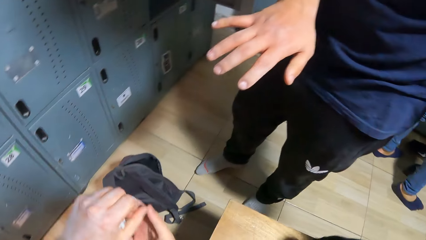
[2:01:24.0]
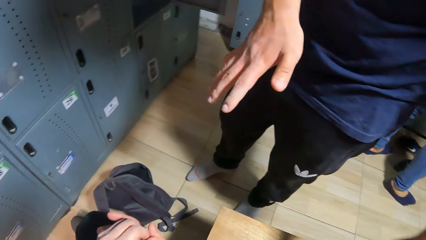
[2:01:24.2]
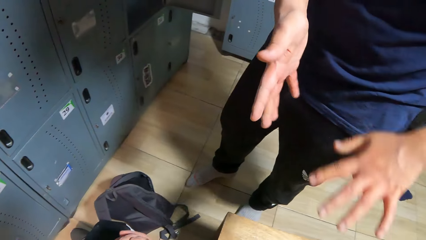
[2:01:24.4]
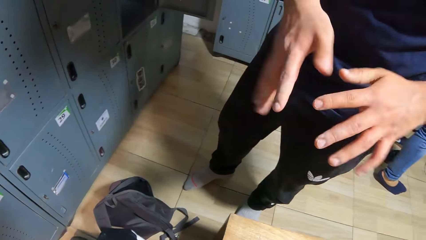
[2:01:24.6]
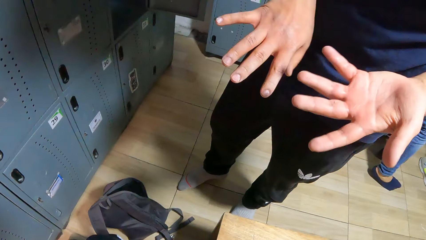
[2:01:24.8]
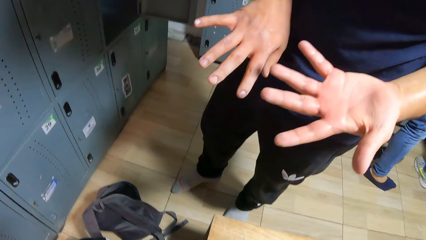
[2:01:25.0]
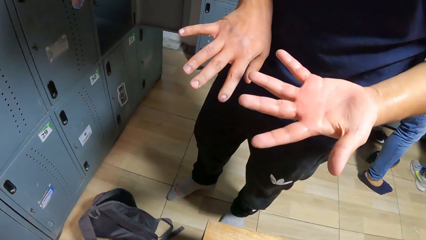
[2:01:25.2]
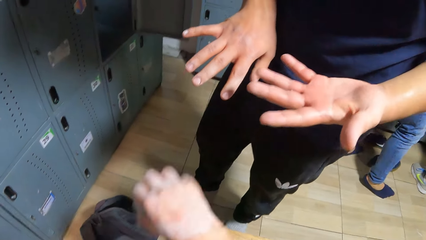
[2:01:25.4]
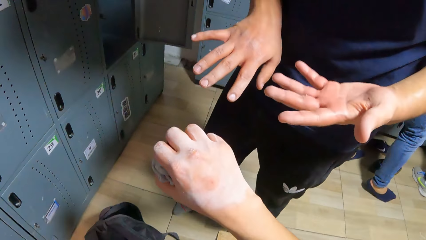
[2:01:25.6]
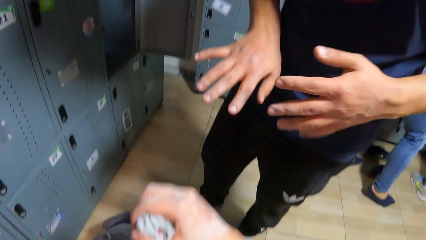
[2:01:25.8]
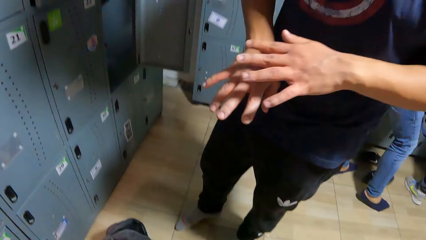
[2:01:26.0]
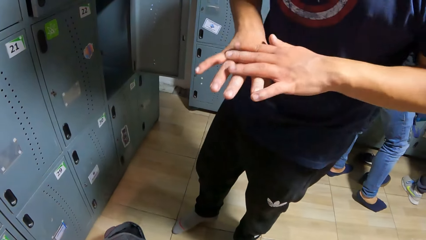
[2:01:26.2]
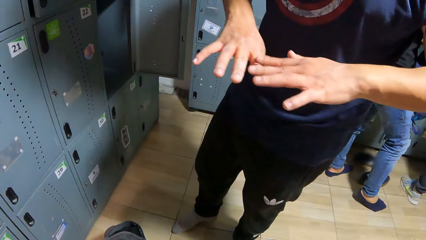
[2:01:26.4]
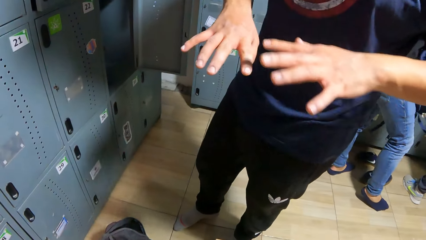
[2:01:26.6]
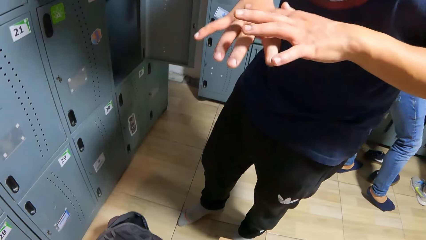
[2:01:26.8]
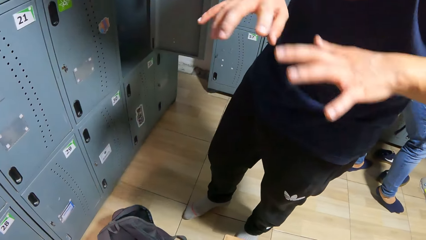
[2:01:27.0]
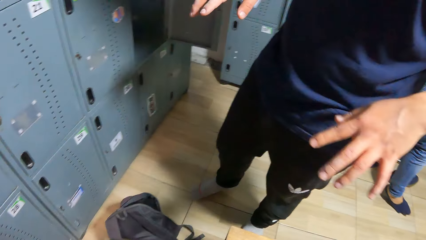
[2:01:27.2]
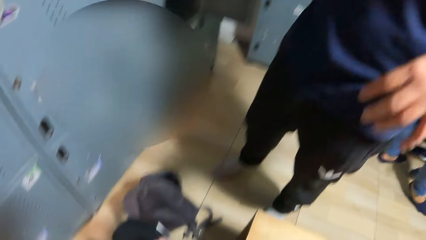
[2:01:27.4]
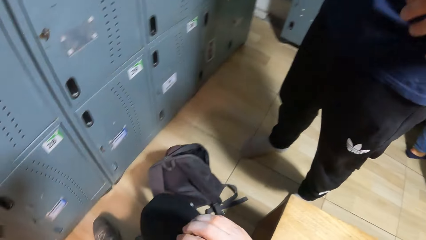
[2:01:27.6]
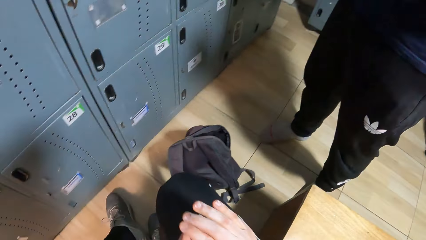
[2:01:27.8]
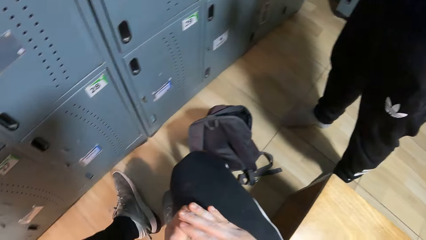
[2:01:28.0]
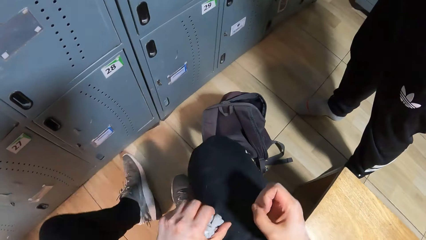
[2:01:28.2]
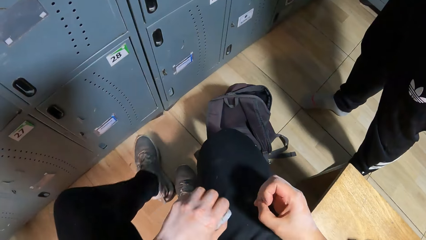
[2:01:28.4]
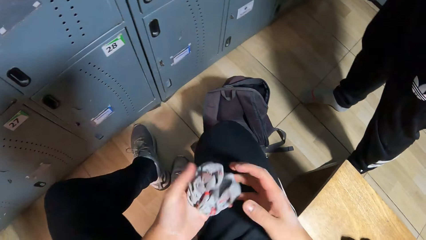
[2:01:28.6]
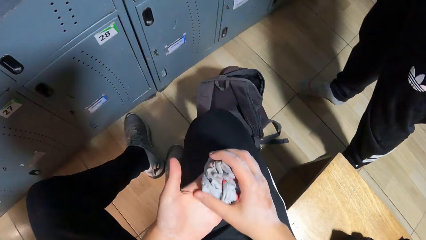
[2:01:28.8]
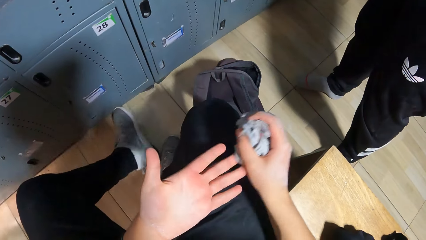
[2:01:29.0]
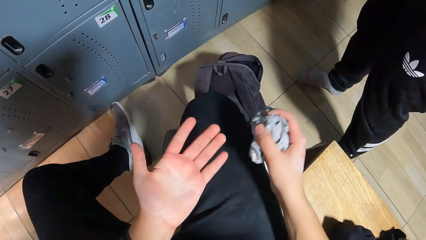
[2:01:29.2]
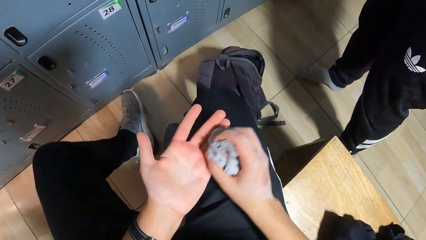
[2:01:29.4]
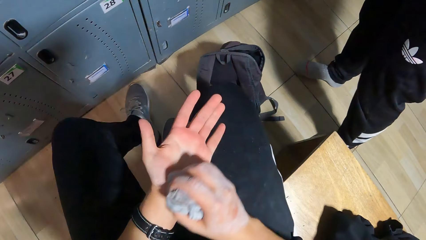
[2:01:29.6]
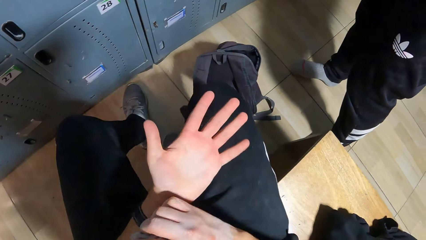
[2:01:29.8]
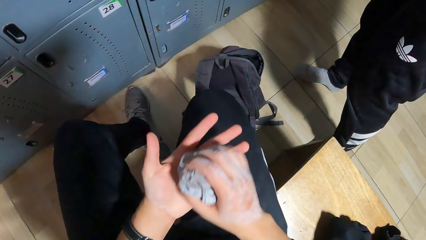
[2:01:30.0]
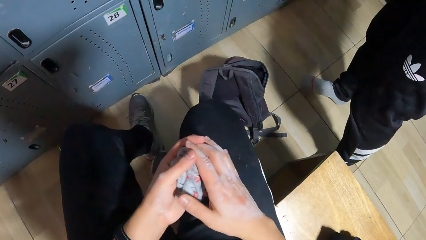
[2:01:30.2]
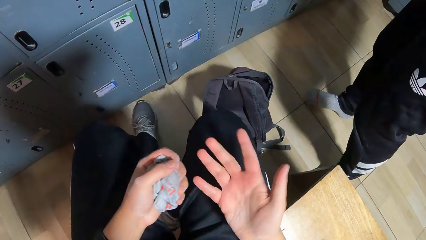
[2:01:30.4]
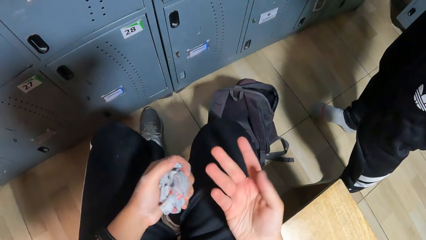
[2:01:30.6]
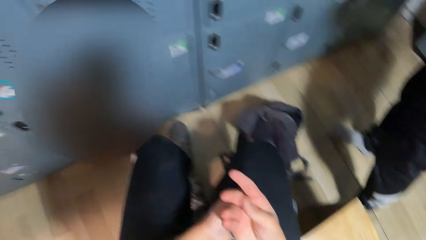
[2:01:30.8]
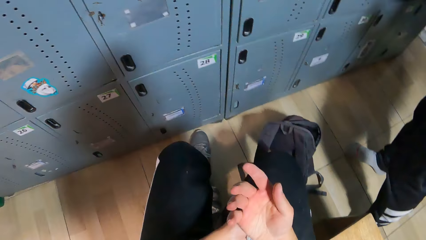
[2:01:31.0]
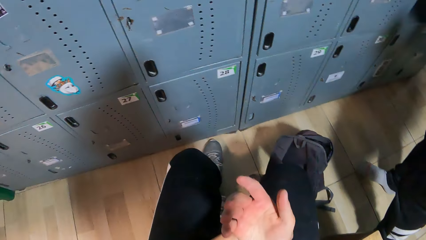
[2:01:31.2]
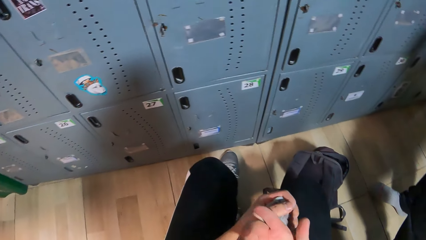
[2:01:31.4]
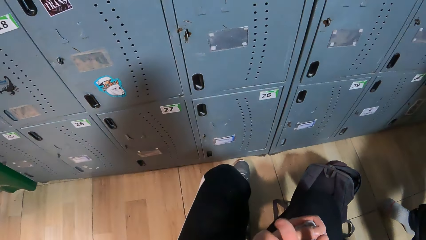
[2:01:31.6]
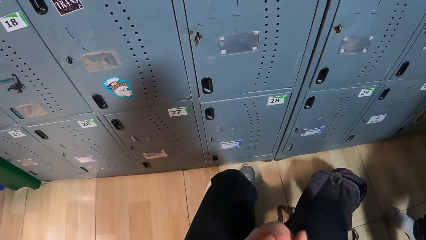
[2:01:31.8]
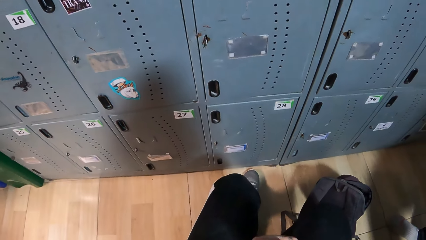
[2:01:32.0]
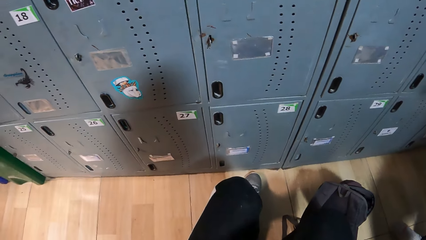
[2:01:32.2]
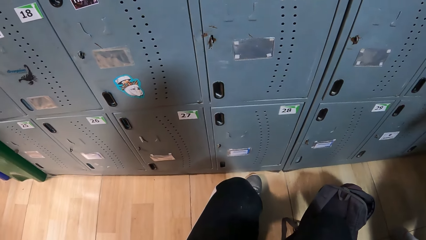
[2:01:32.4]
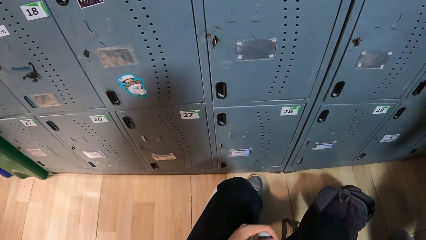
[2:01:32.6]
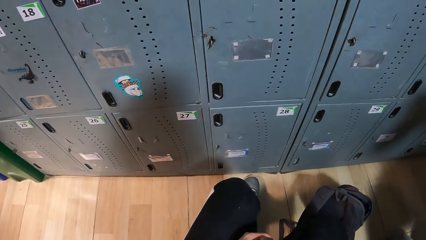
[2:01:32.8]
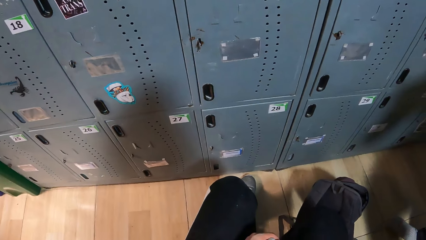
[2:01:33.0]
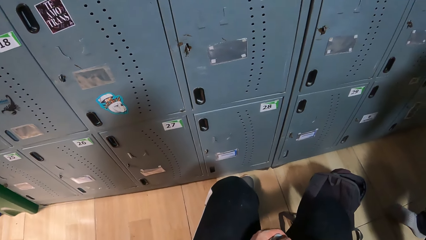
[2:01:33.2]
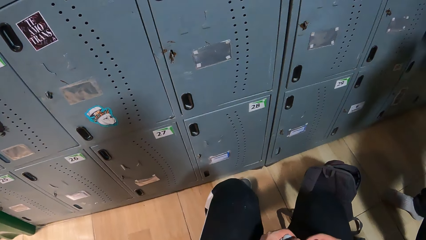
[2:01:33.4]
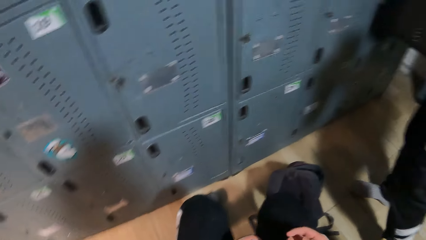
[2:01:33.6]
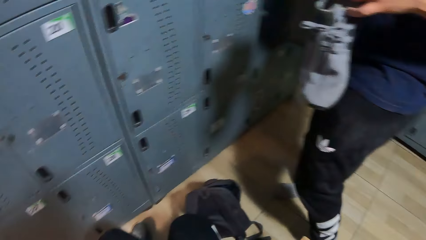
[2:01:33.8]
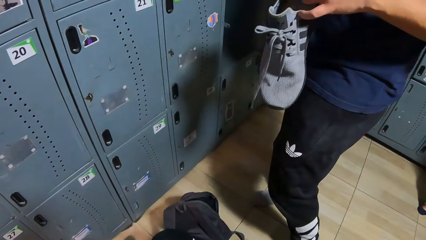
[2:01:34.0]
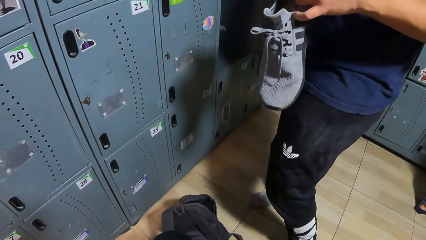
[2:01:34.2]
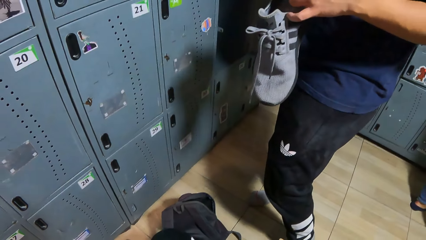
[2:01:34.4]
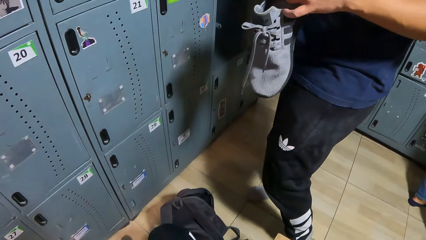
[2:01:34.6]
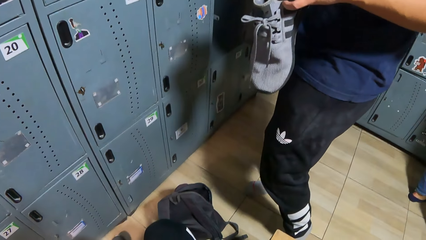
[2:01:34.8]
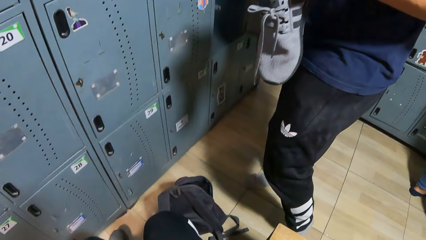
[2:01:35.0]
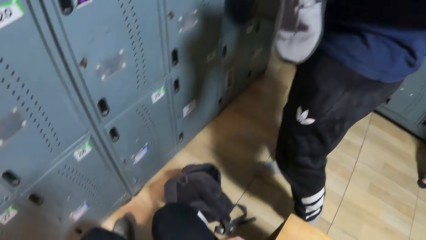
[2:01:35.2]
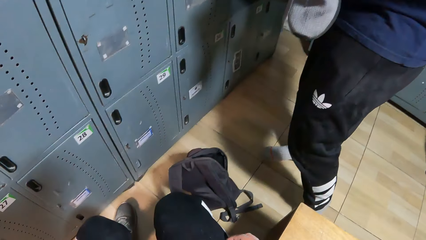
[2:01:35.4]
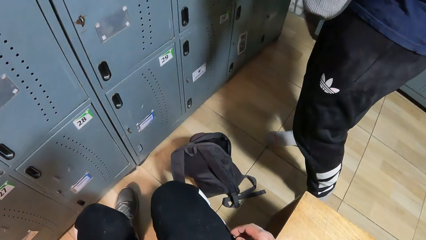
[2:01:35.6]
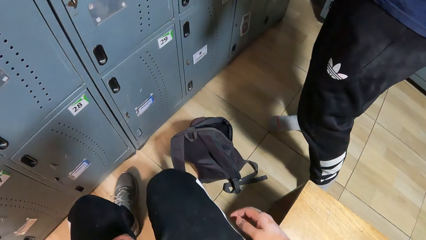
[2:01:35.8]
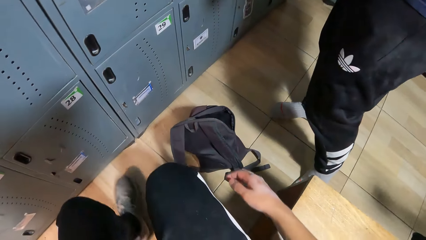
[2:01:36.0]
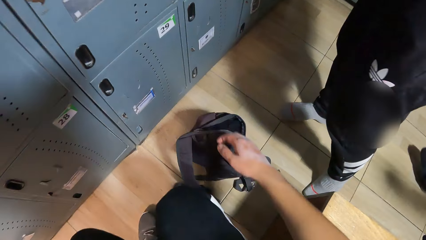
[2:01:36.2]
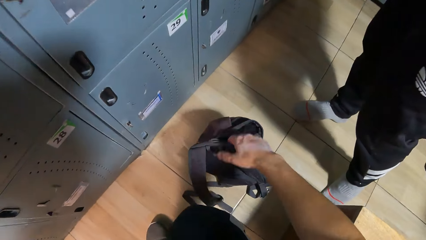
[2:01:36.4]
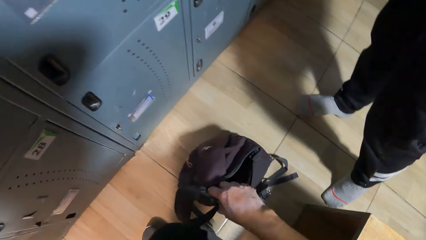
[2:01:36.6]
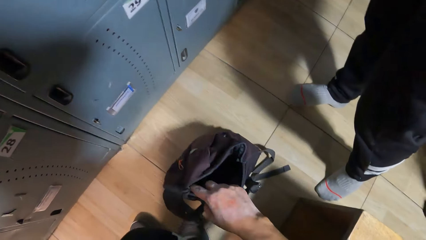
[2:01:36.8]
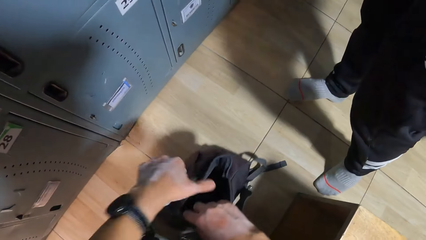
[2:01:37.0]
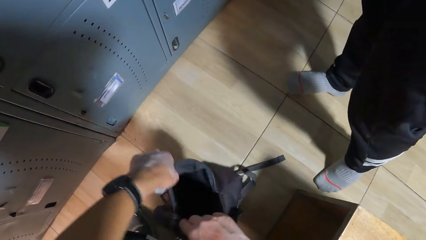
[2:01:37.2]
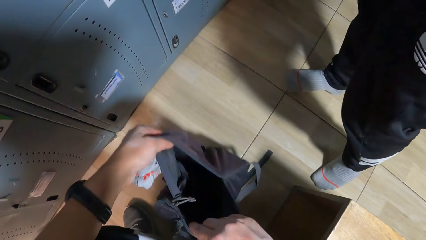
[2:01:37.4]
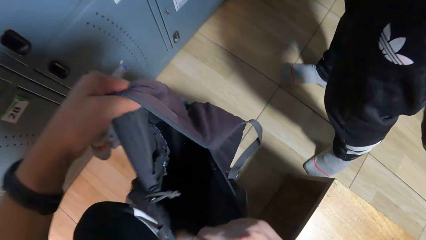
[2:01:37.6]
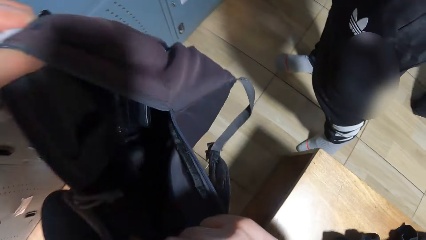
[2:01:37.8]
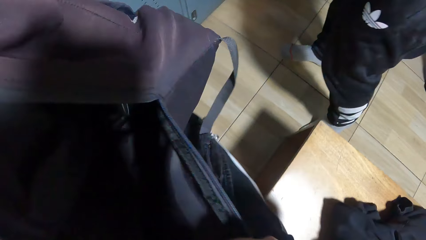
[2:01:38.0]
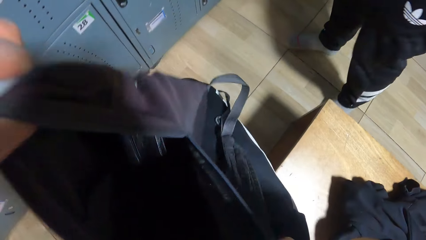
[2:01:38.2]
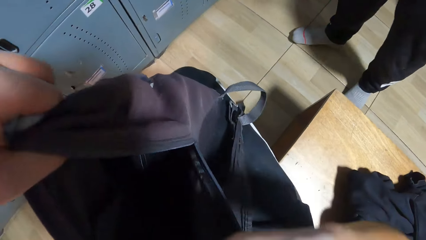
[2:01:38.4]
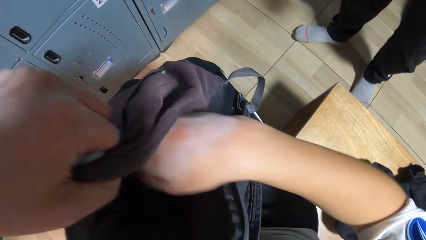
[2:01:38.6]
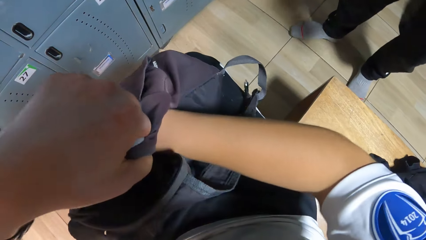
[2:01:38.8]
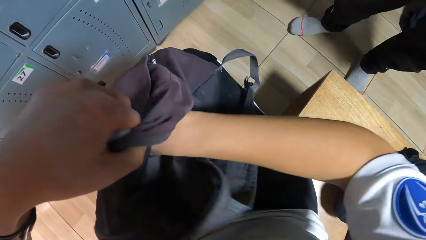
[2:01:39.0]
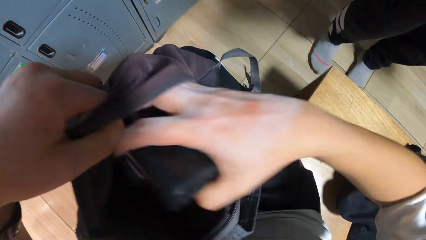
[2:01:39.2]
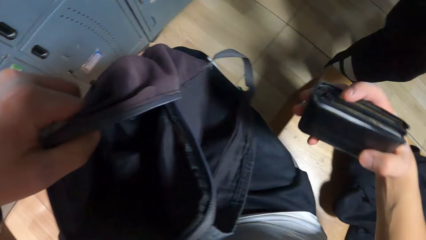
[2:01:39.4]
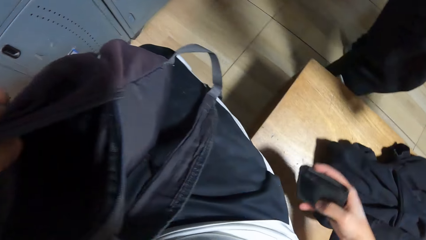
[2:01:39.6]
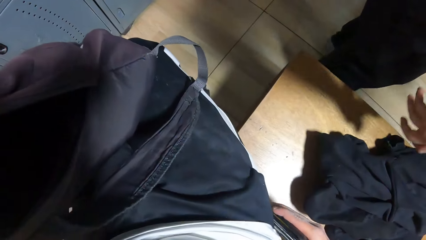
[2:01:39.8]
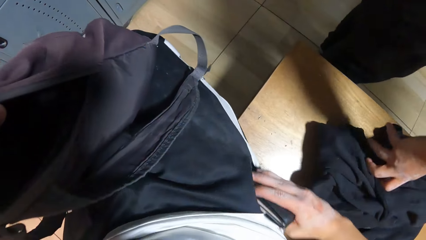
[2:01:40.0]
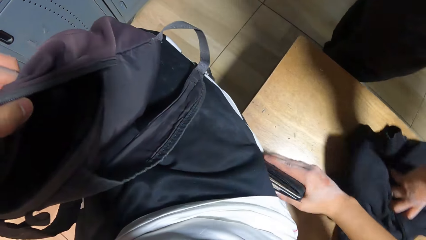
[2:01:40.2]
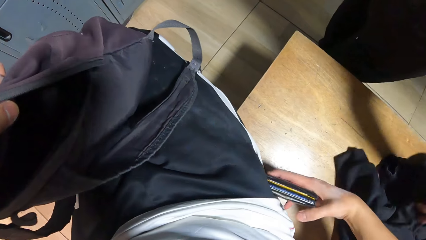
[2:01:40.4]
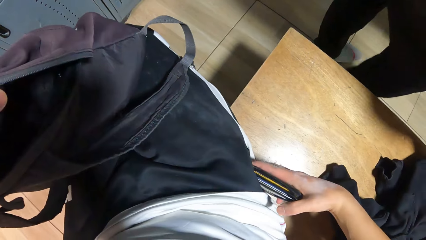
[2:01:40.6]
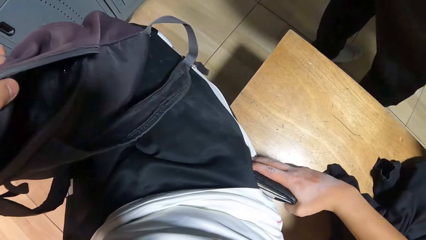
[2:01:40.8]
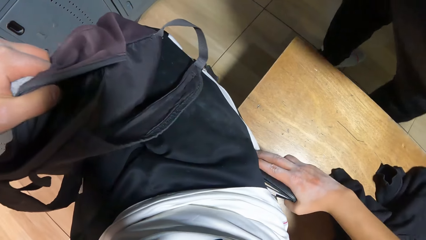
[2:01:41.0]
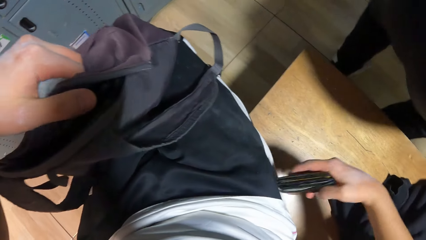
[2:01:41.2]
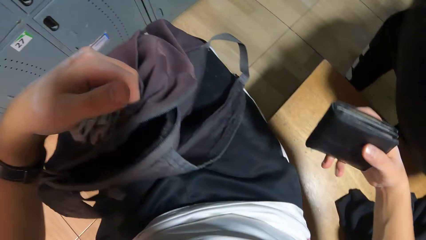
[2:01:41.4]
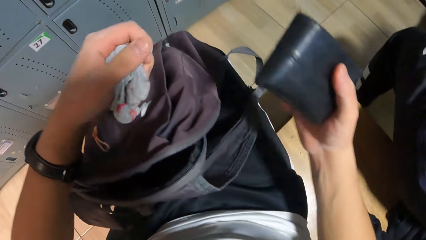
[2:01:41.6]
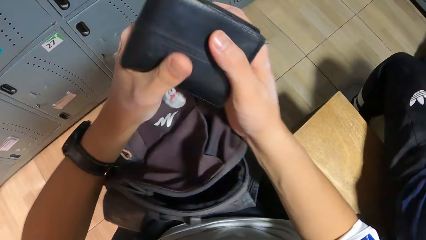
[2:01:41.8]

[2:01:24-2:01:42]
A man looks at his hands. The camera wearer switches the socks between both hands. He holds the socks. He looks at his hands. He touches the bag with both hands. He picks the bag from the floor with both hands. He puts the bag on his lap. He picks a wallet from the bag with his right hand. He puts the wallet into his right pocket with his right hand.
